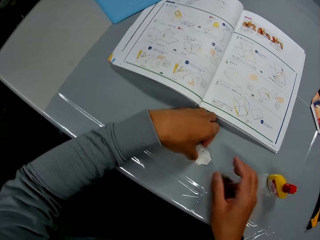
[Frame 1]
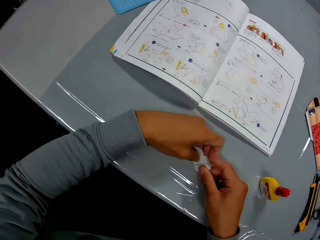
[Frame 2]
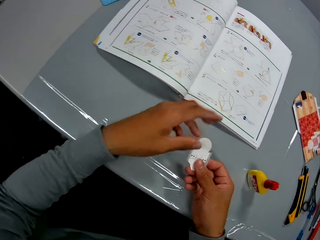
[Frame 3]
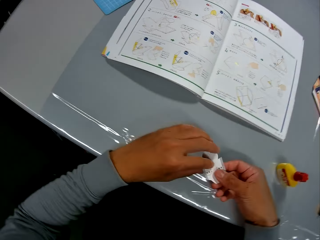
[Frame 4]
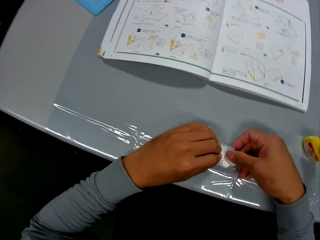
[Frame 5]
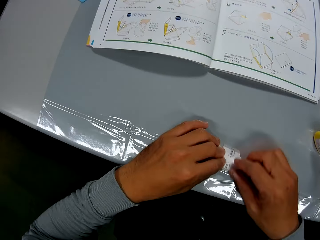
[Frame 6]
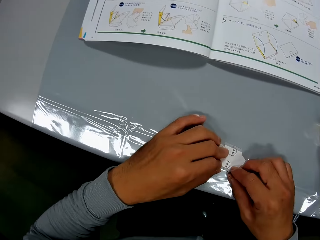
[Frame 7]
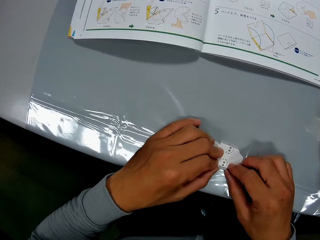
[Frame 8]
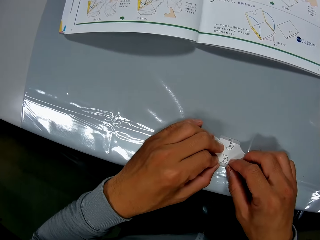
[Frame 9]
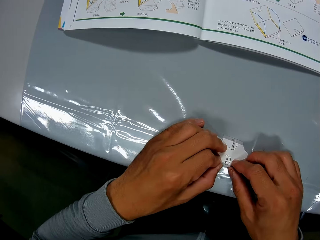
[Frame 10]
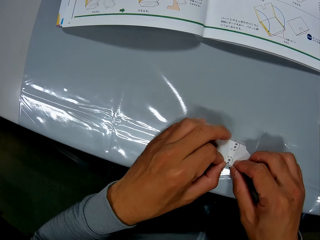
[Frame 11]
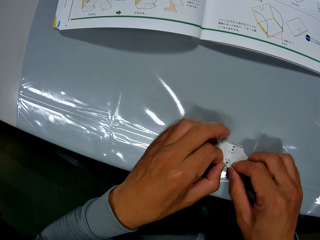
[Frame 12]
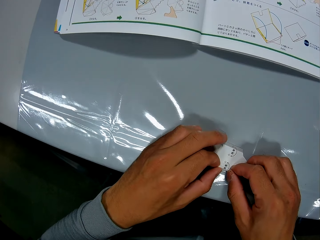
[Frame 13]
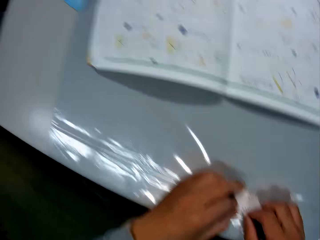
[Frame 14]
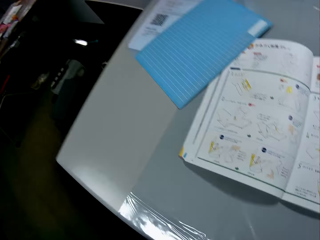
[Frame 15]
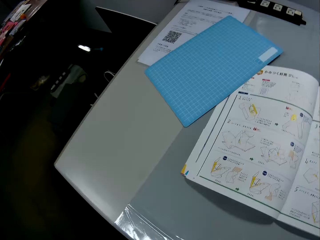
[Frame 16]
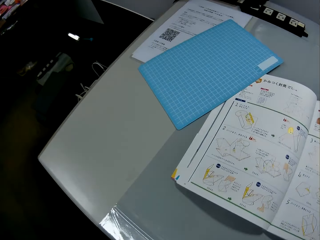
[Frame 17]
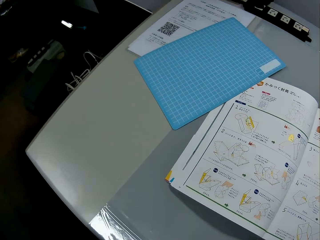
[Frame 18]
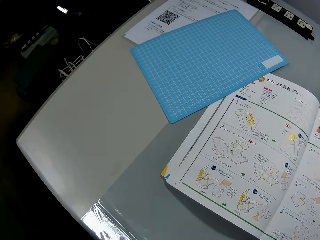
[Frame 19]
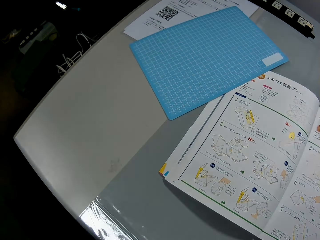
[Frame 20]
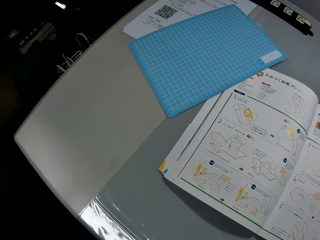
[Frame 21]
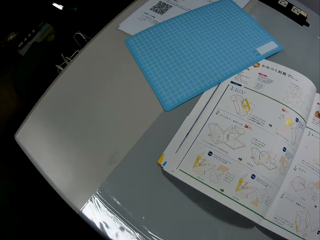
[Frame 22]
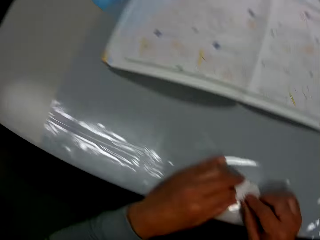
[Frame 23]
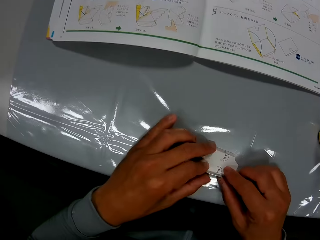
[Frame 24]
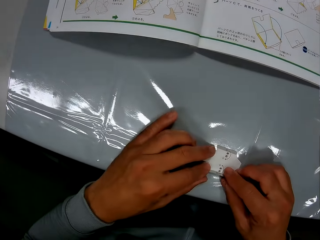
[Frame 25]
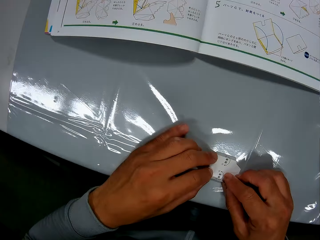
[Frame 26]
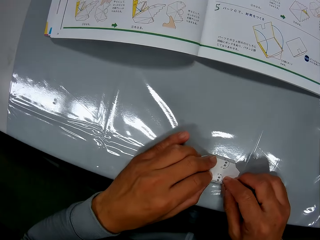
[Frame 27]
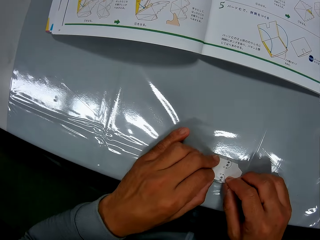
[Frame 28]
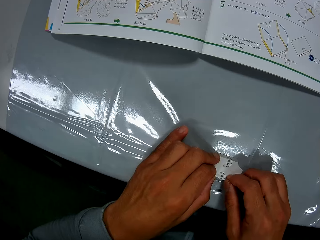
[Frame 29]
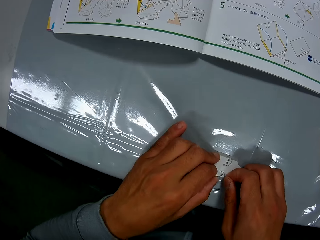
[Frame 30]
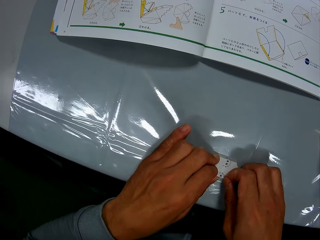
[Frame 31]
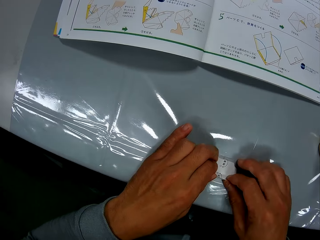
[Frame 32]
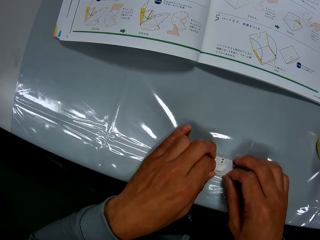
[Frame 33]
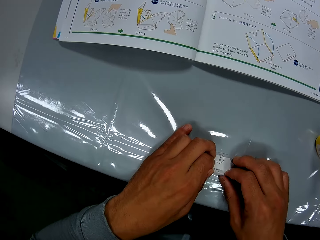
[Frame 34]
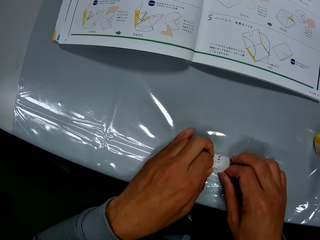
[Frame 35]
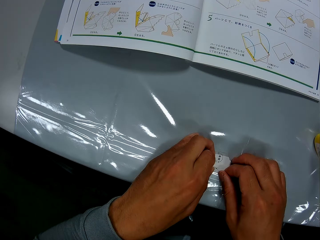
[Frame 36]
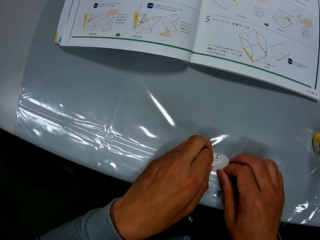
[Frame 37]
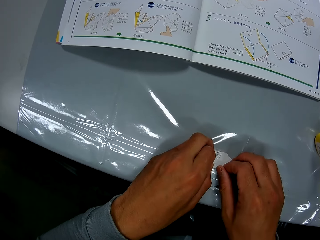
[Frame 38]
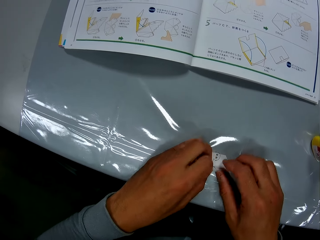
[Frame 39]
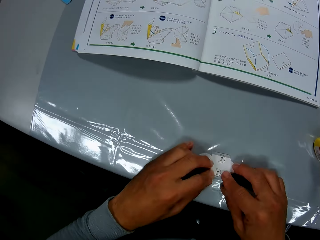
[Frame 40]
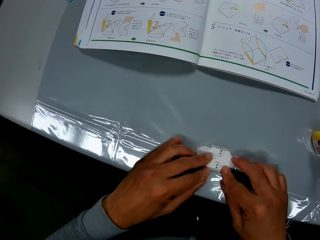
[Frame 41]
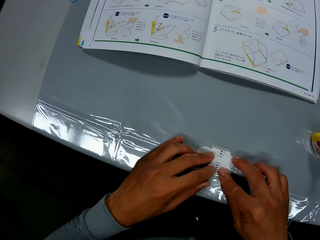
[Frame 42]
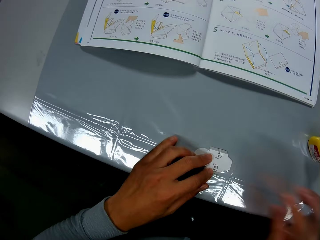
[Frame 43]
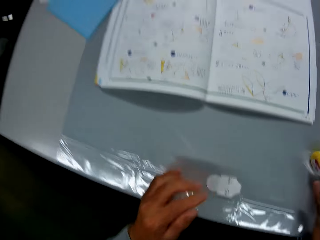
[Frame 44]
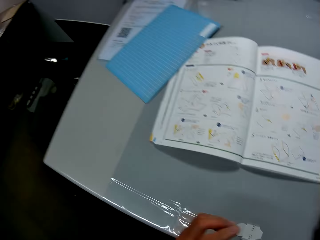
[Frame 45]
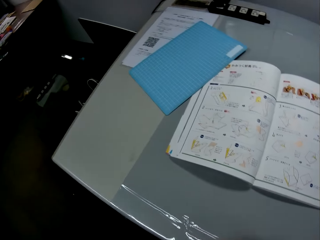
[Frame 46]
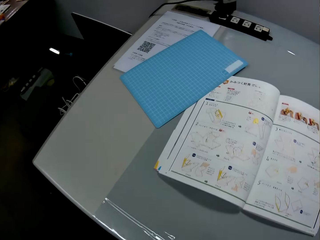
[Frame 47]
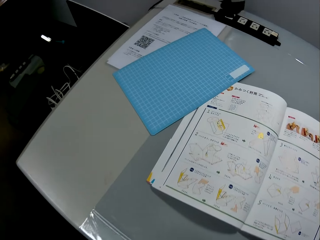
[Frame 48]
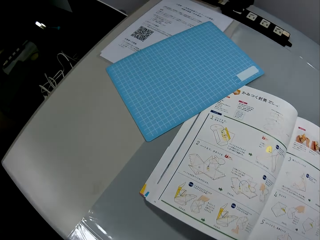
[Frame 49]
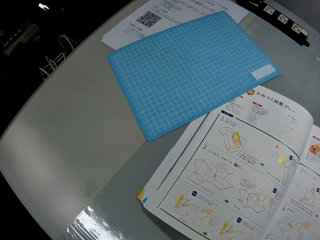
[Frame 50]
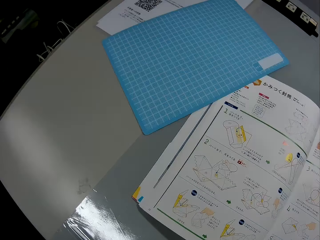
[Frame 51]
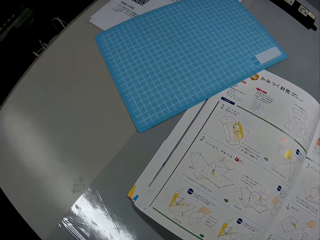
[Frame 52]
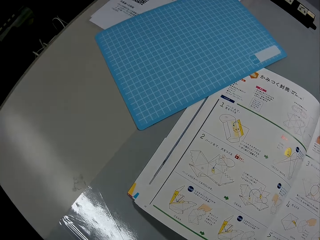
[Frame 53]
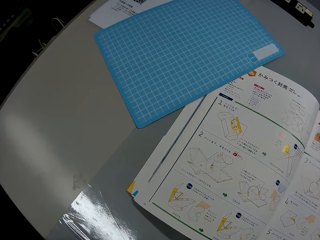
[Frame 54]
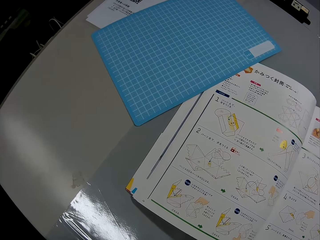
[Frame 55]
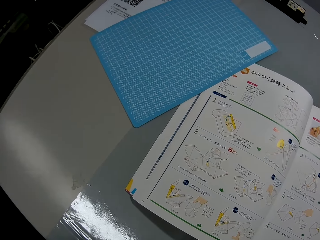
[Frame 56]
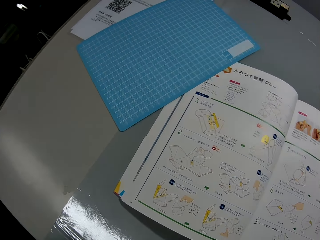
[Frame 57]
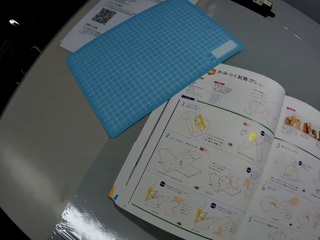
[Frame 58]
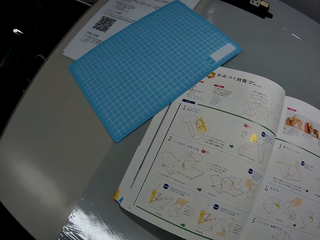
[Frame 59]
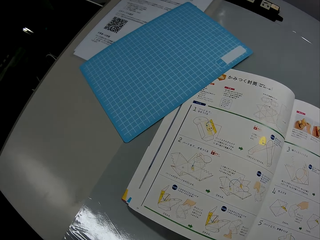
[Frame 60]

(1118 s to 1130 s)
The camera wearer picks up a paper craft or cutout from the table with his left hand. He places the cutout on the table. He holds the paper craft on the table with his hands. He looks aside. He folds the cutout. He picks a glue from the table. He stares at the craft book.

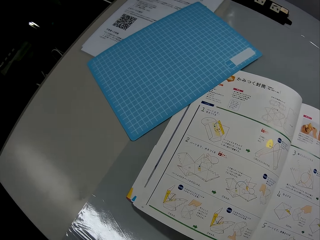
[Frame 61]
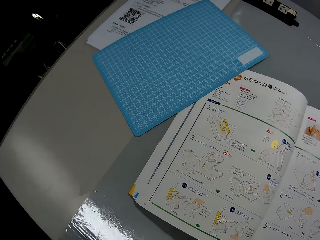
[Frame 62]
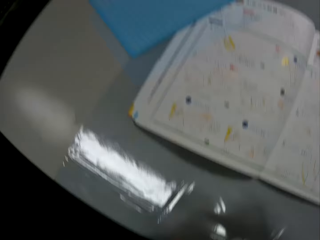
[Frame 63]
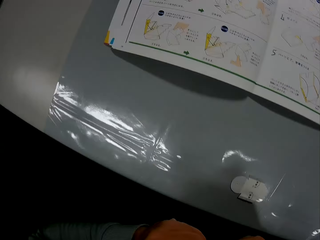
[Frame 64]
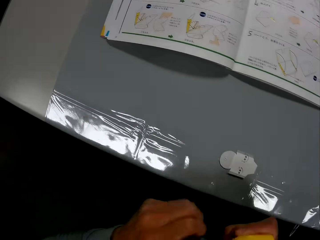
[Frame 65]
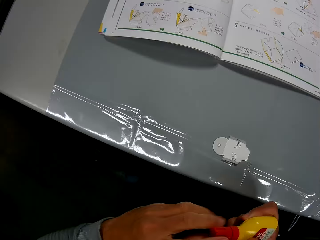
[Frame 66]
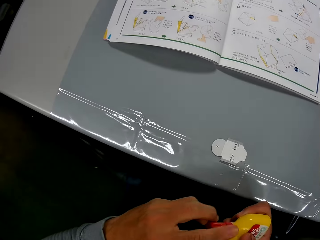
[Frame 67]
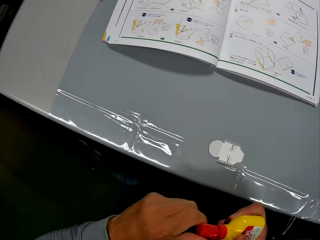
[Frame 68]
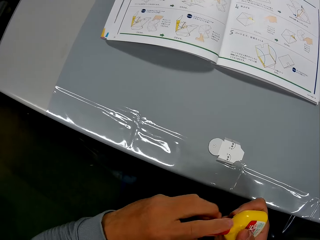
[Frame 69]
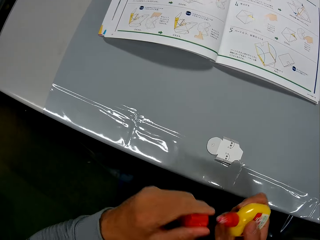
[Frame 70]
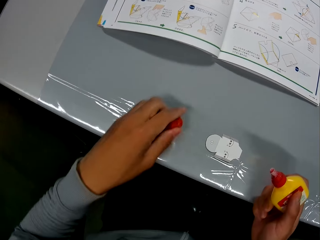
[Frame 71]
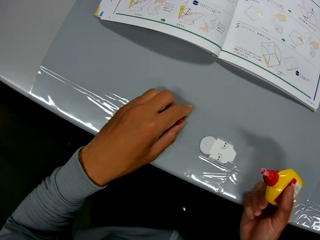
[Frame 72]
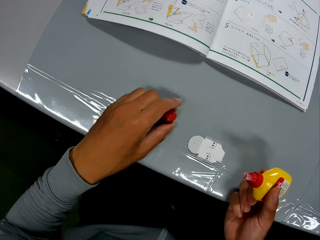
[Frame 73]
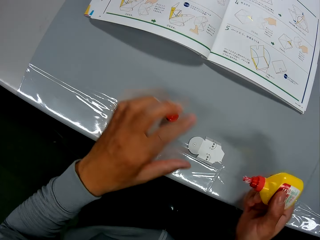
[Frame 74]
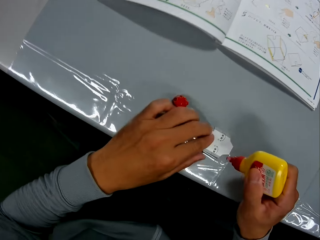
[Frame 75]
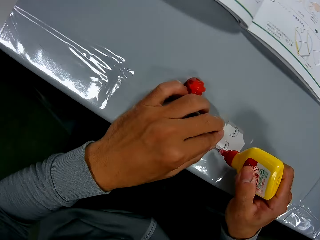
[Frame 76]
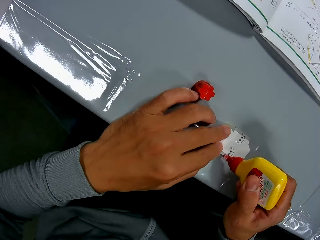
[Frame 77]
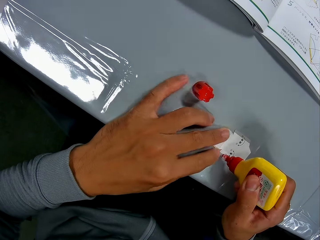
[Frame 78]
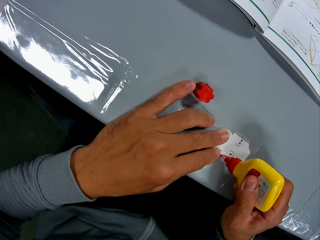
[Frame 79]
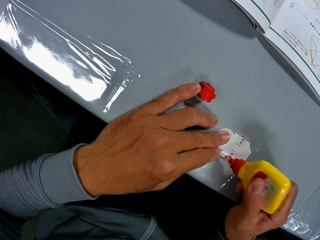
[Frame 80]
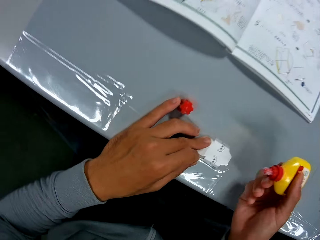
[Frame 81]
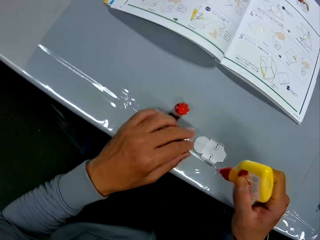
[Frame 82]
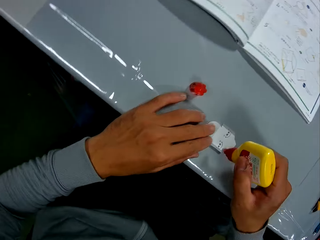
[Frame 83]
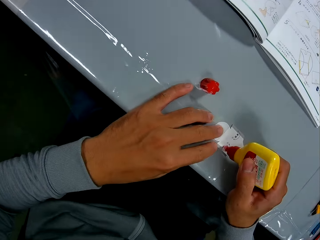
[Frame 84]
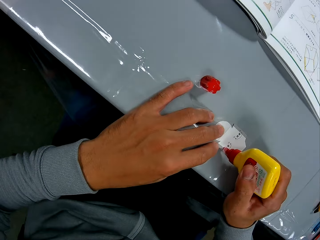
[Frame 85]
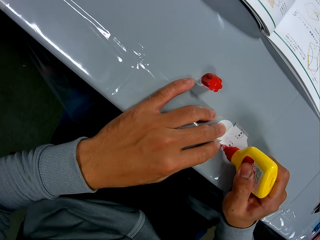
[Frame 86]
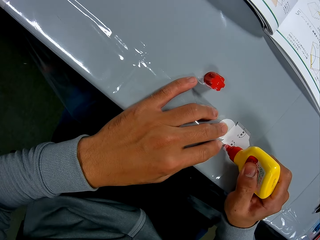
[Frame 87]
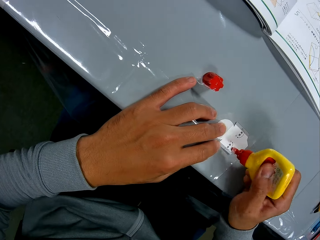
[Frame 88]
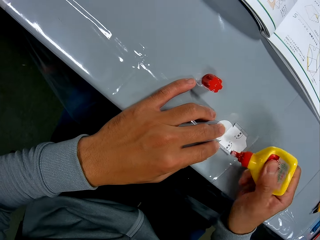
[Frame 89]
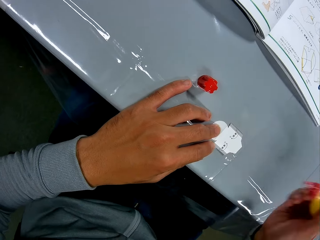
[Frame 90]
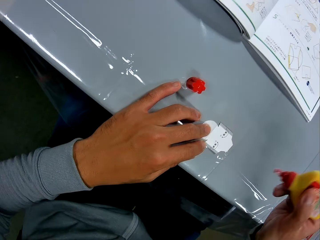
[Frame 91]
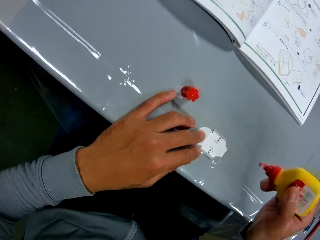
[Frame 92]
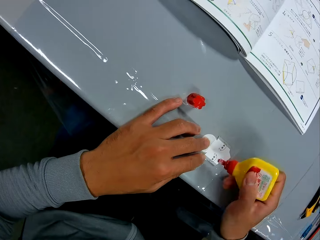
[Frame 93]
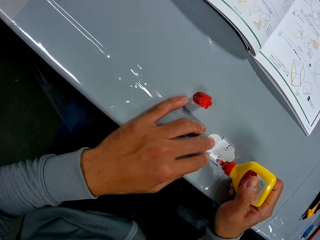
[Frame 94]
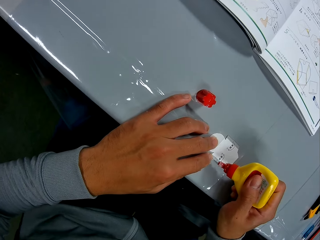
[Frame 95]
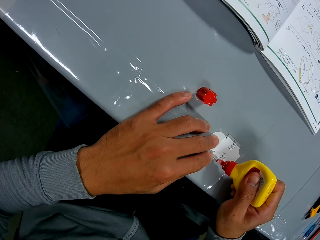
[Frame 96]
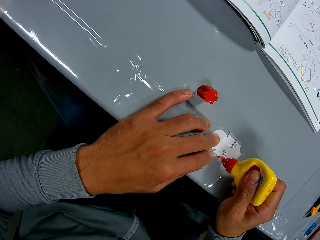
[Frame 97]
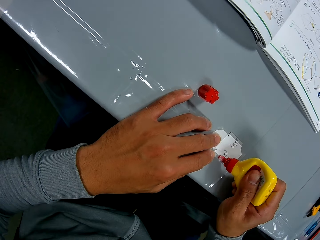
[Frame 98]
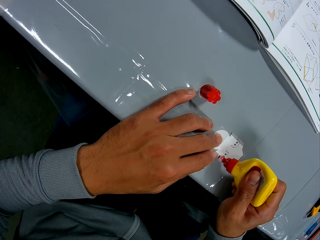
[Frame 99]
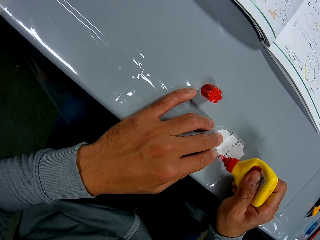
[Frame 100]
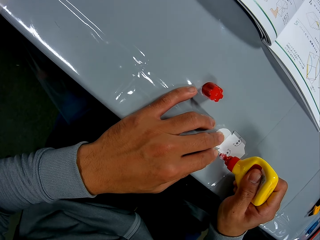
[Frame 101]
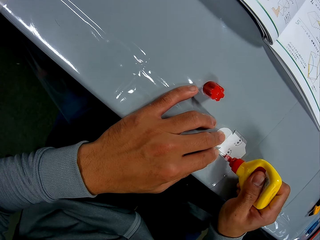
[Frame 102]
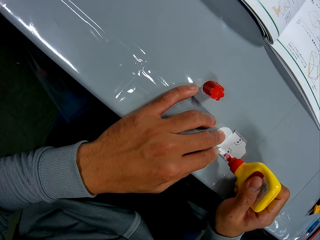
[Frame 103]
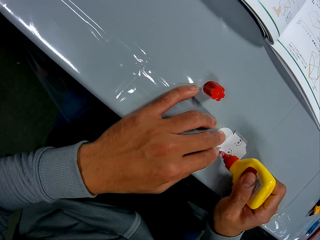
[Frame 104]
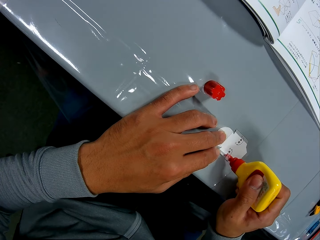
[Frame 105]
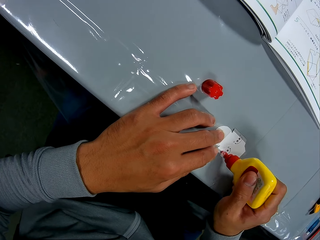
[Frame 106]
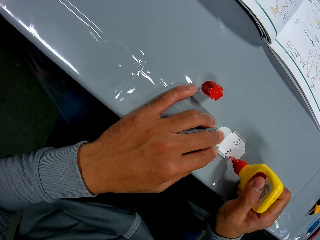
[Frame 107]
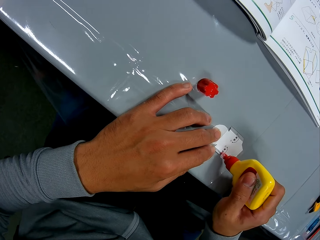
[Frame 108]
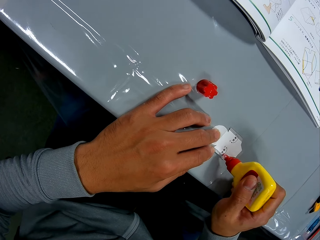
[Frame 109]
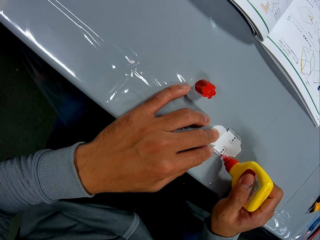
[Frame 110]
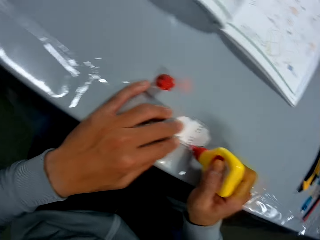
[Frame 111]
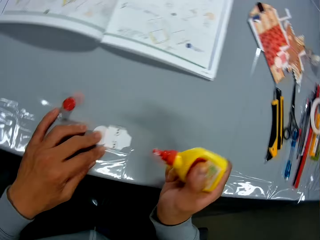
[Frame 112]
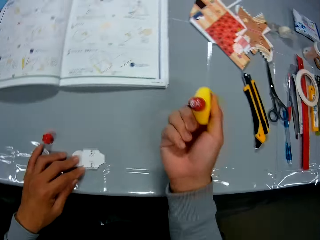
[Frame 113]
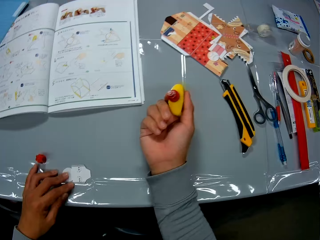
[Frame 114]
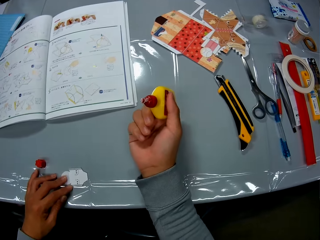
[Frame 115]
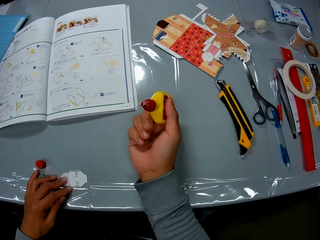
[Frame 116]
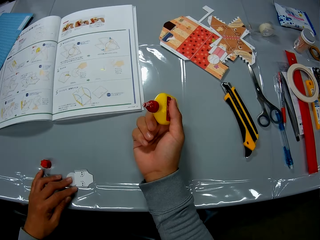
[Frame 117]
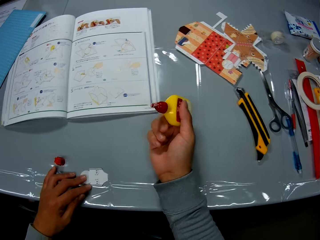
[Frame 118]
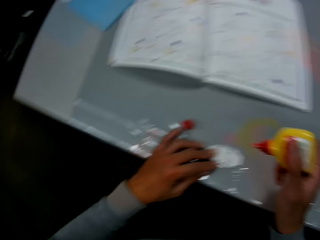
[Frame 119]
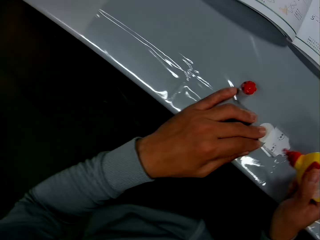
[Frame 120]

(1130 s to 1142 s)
The camera wearer uncovers the container with his left hand. He drops the cover of the container on the table with his left hand. He applies glue from the container in the paper craft. He shakes the container with his right hand. He applies glue from the container in the paper craft again. He stares at the glue.
